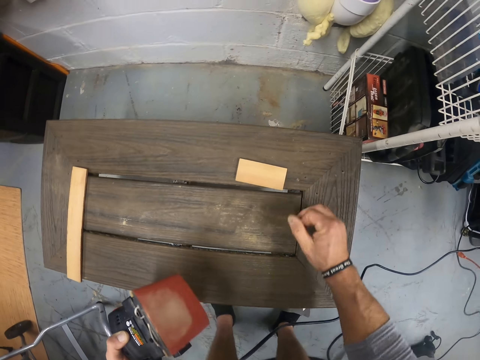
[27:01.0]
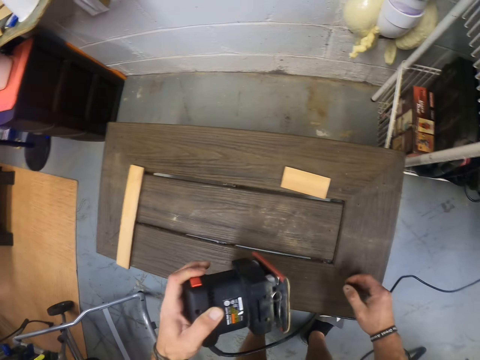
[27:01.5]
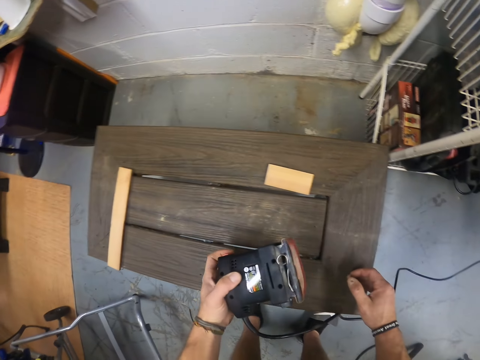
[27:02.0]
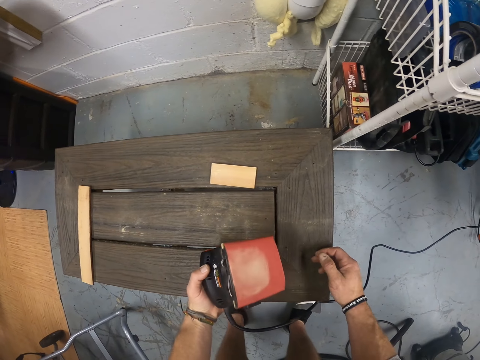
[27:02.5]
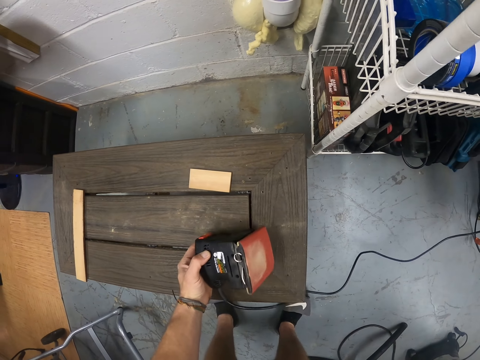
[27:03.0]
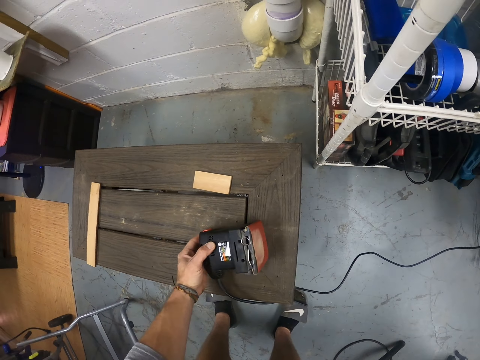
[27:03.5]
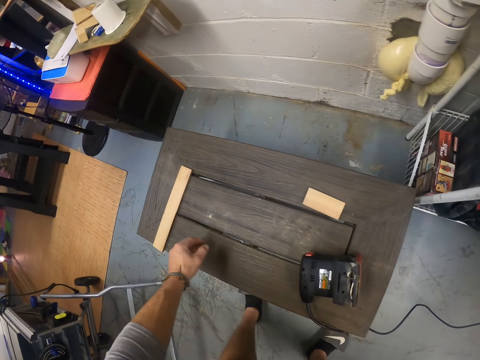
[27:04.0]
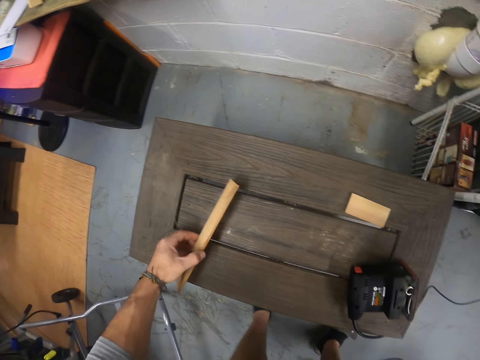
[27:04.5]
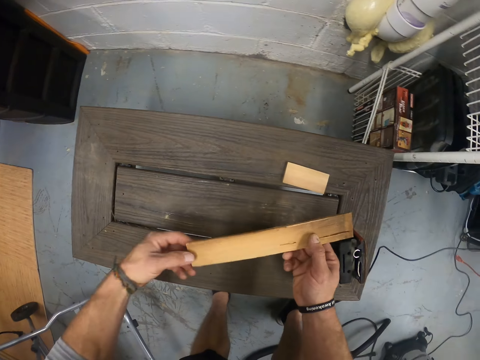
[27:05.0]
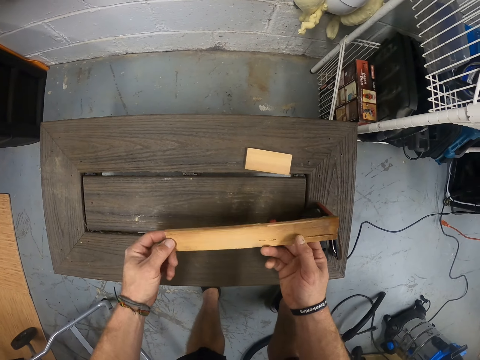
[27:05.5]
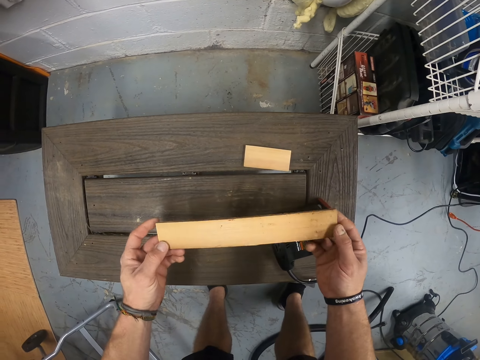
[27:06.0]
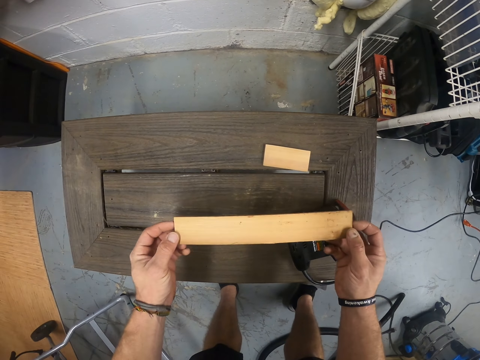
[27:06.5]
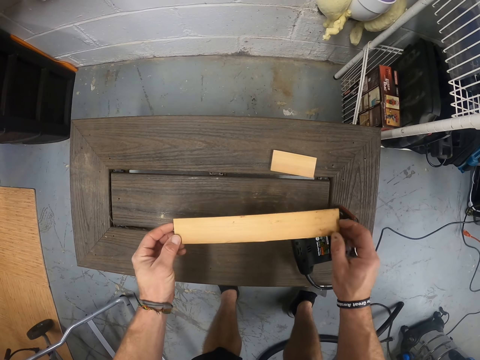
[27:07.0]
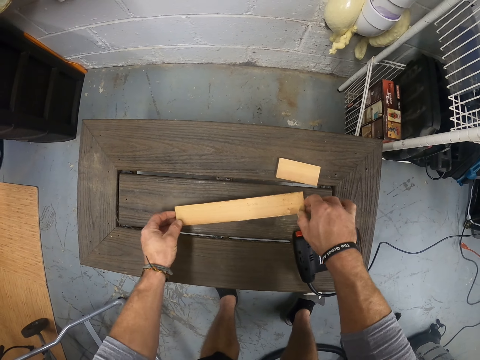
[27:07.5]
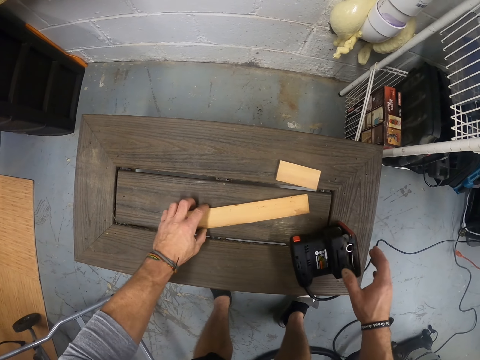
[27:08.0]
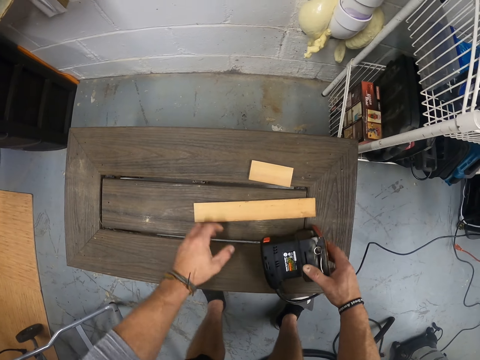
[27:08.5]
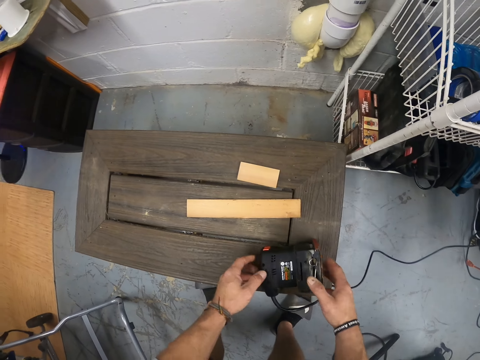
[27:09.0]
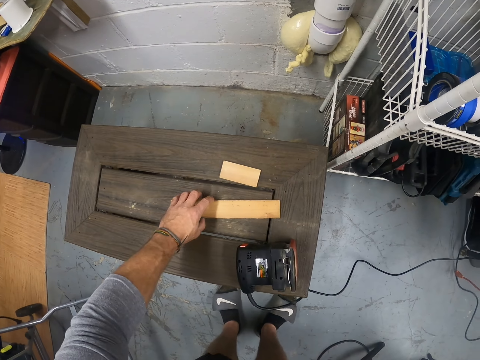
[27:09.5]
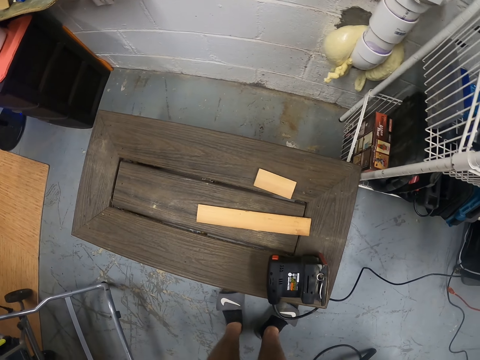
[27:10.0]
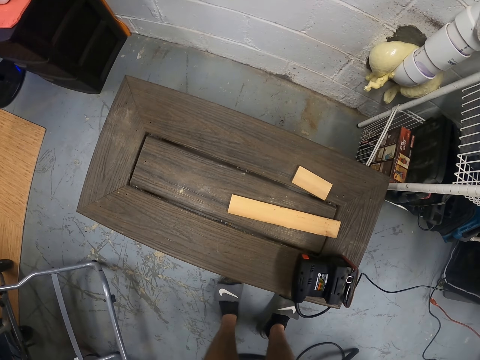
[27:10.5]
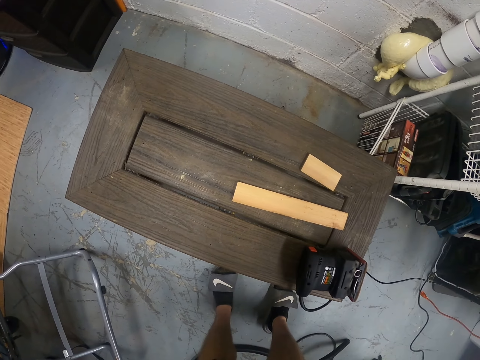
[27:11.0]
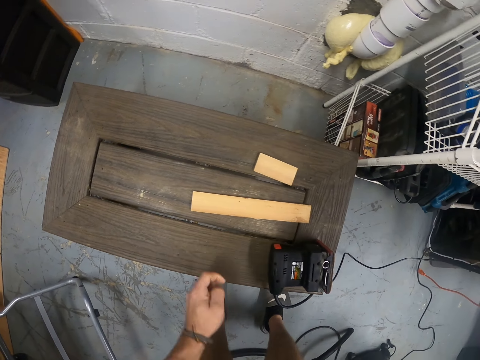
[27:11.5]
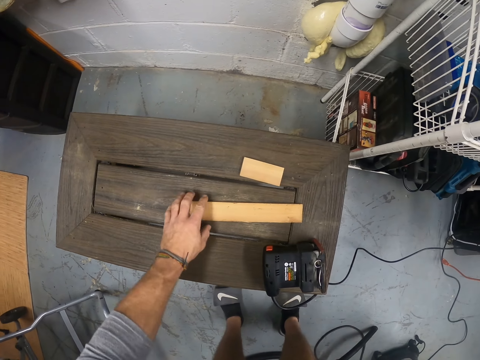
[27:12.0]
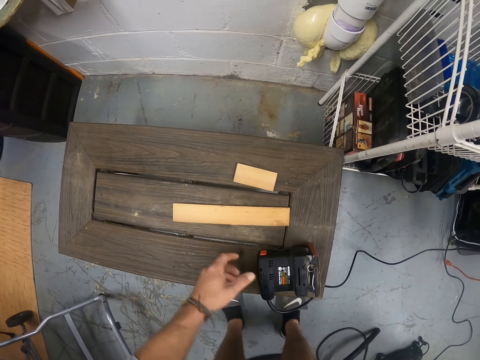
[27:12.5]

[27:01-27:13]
The camera wearer drops the sander on the bench with his left hand. He picks the wood from the bench with his left hand. He inspects the wood. He drops the wood on the bench with both hands. He moves the wood and moves the sander.

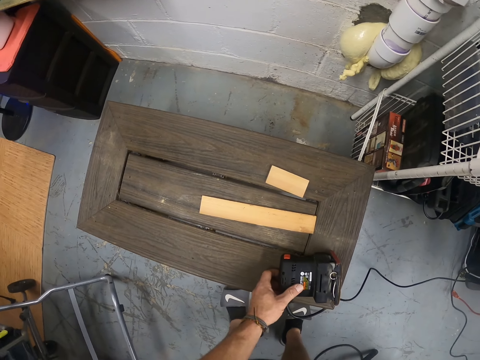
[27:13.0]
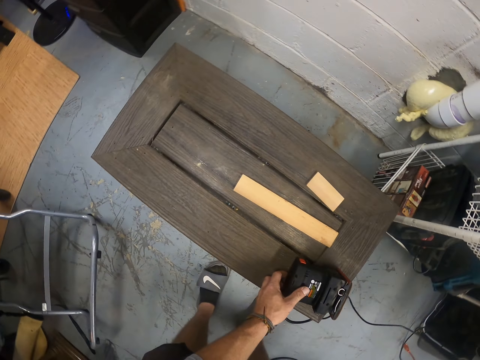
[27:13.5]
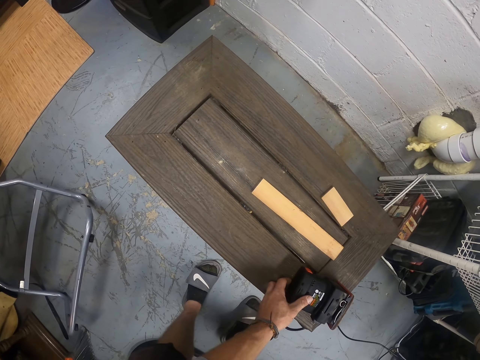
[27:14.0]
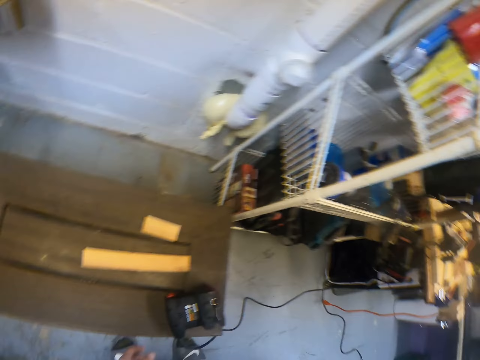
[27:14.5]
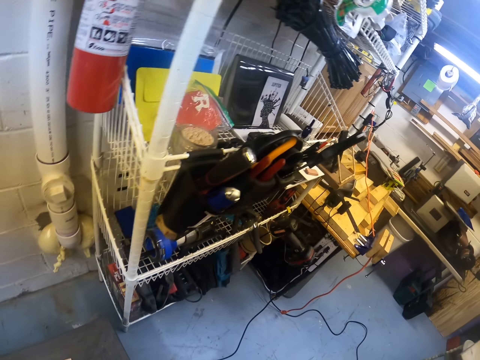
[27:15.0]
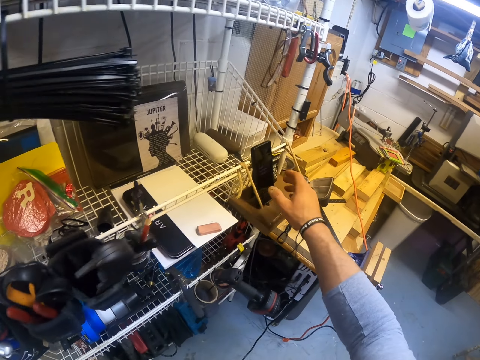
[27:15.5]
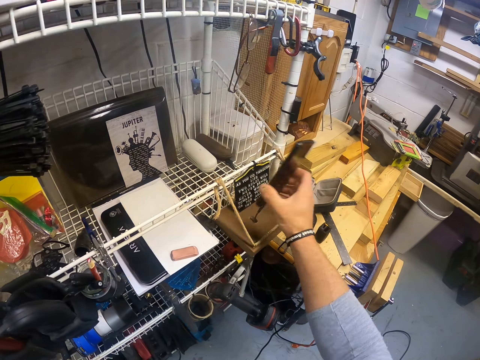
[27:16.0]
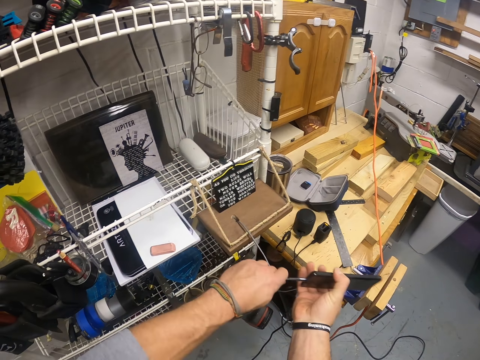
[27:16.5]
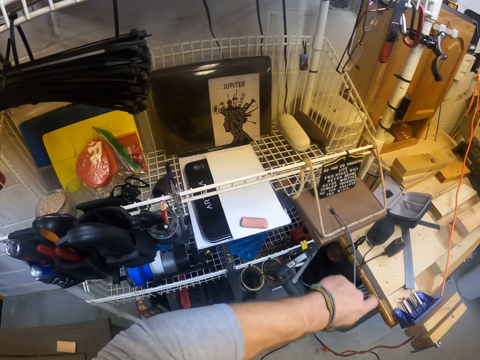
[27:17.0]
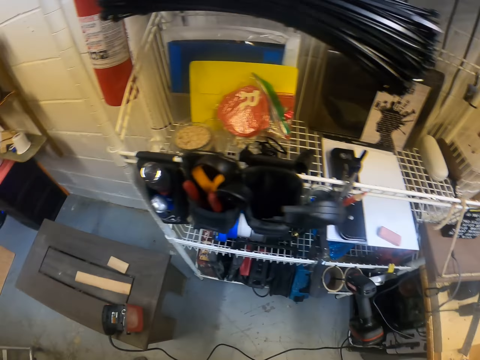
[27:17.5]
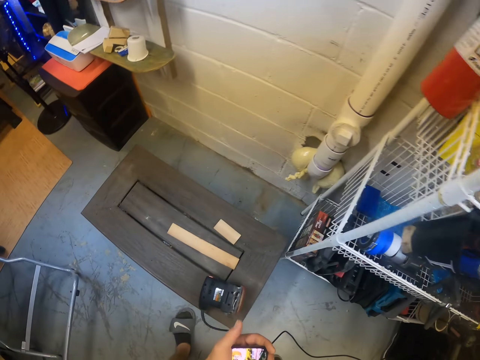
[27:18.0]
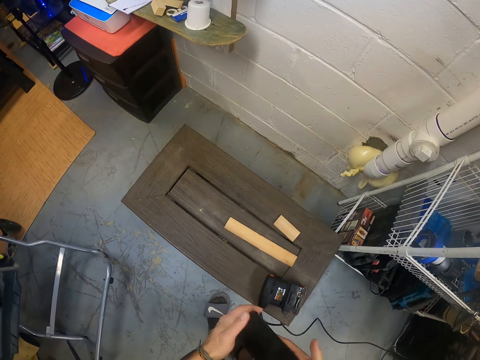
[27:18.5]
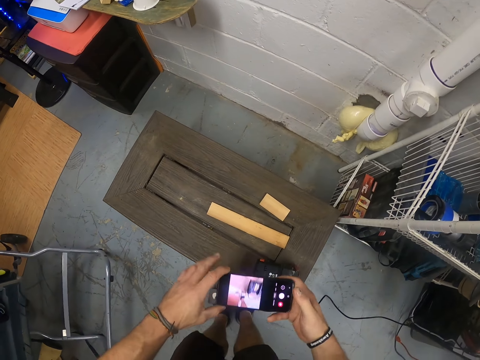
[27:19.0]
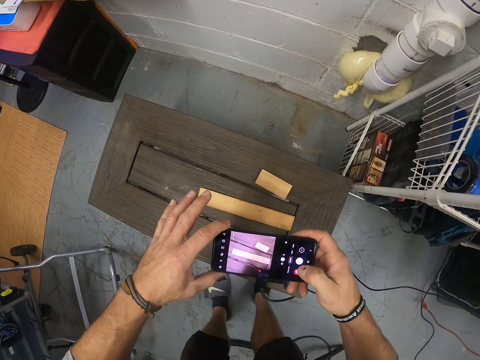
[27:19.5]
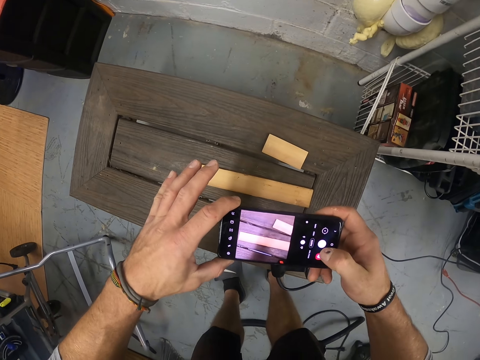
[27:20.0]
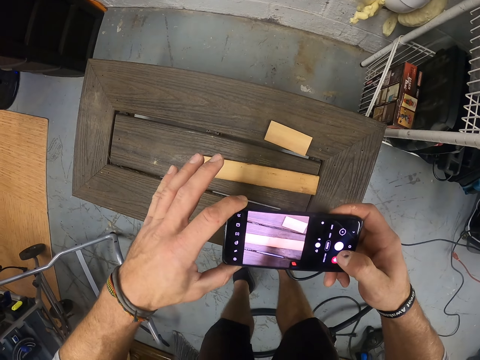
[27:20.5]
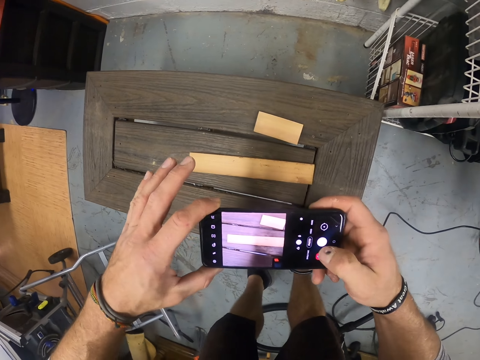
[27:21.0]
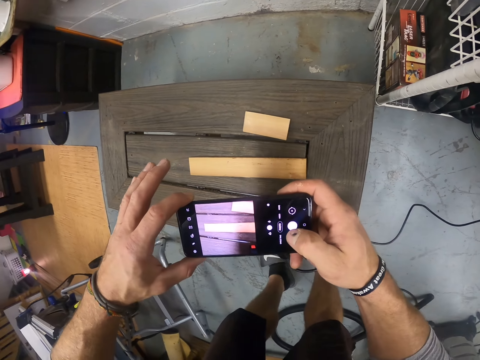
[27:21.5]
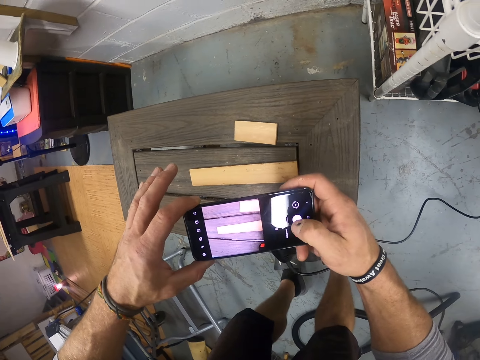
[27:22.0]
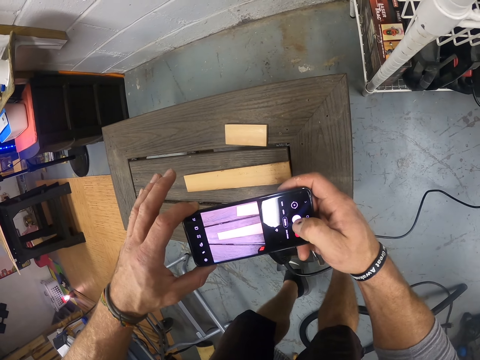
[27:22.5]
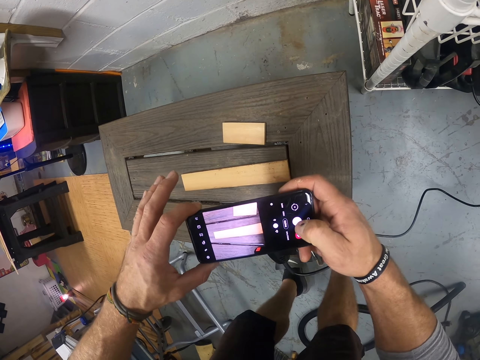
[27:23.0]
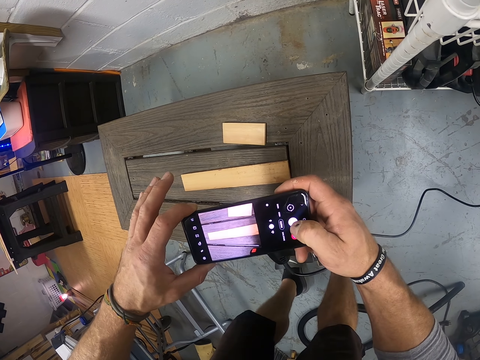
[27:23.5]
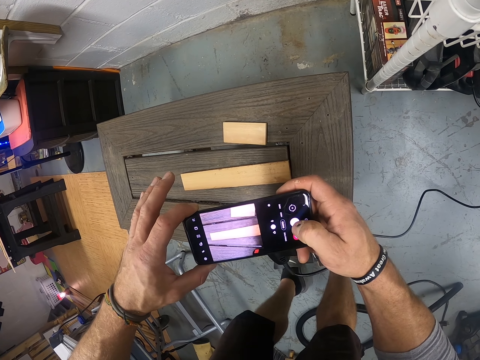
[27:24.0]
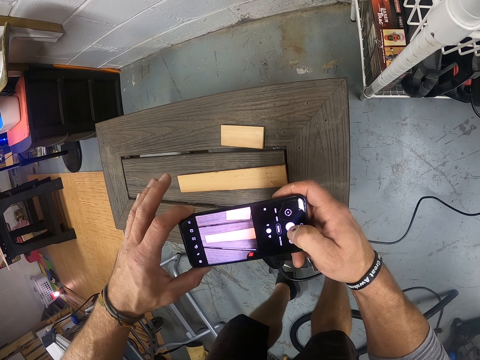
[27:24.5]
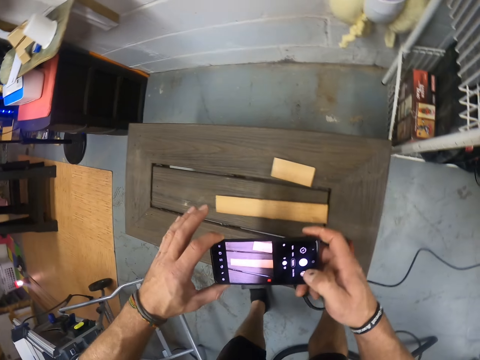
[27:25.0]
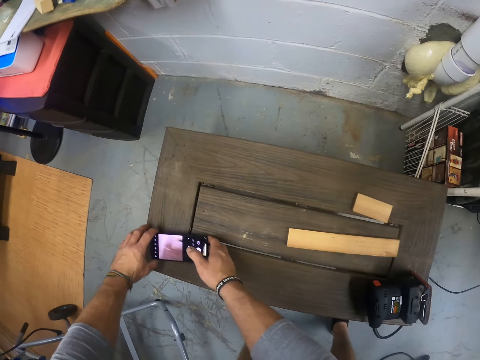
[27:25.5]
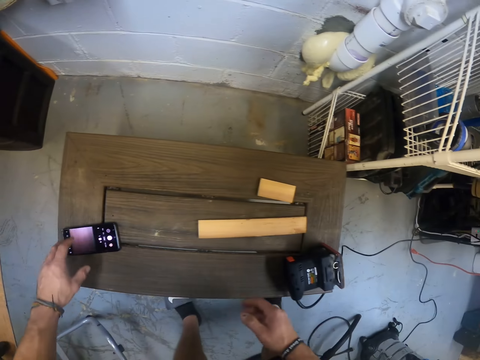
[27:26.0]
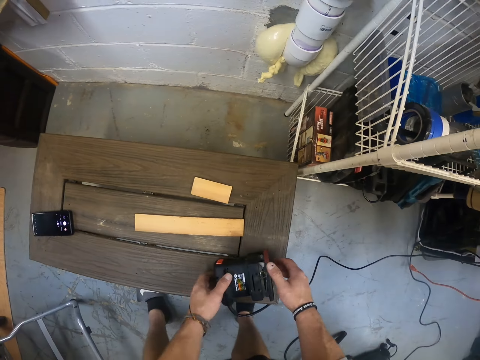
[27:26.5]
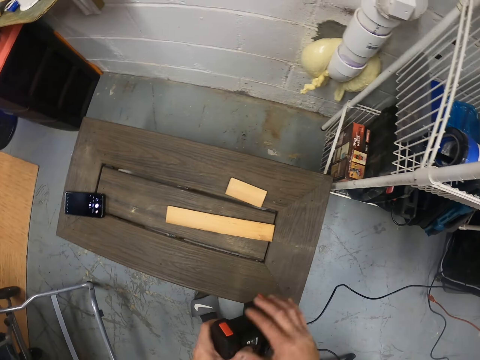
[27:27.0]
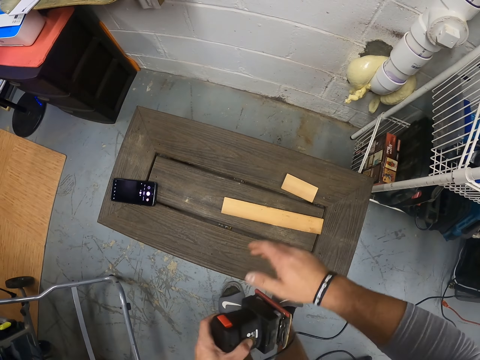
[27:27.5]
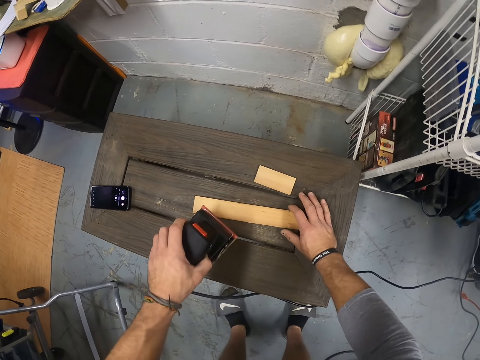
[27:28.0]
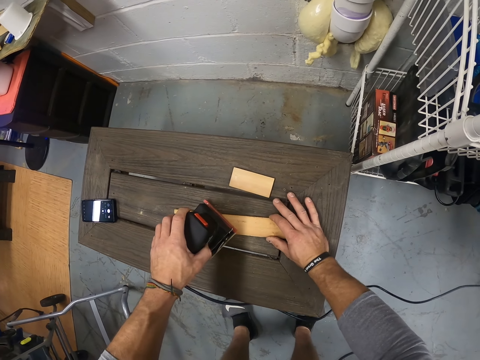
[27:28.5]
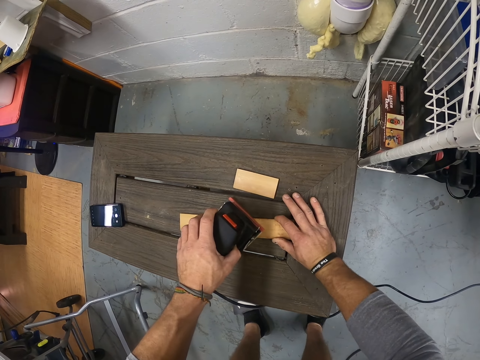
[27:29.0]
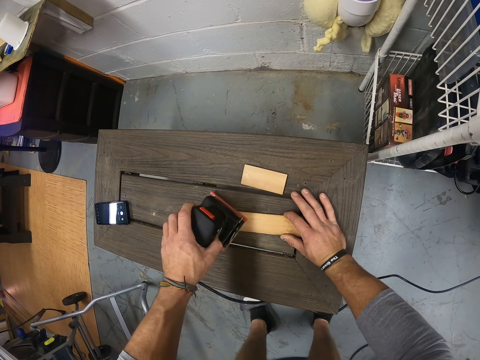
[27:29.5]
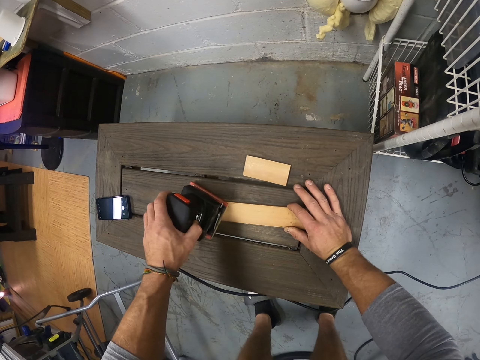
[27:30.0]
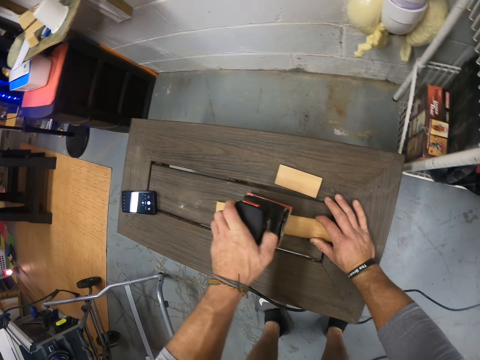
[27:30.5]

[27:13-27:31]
The camera wearer presses the sander. He picks a phone from a rack with his right hand. He takes the phone from a shelf with his right hand. He unplugs a charger from the phone in his right hand with his left hand. He moves. He operates the phone with both hands. He takes a photo. He places the phone on the table with both hands. He lifts the electric sander from the table with both hands. He rubs the electric sander in his left hand with his right hand. He holds the piece of wood on the table with his right hand. He smoothens the piece of wood in his right hand on the table with the electric sander in his left hand.
